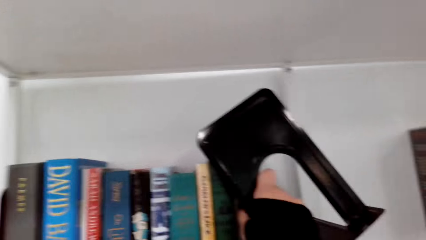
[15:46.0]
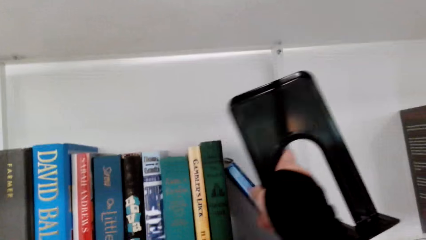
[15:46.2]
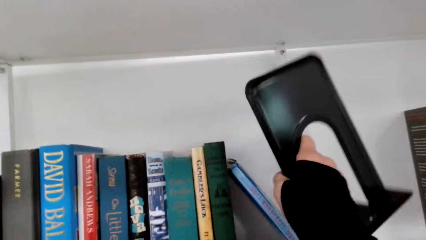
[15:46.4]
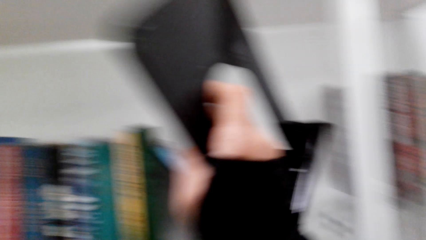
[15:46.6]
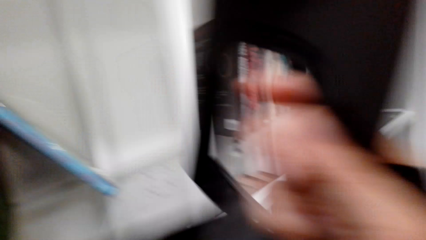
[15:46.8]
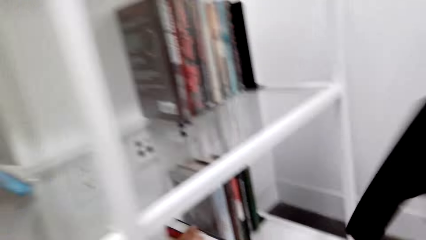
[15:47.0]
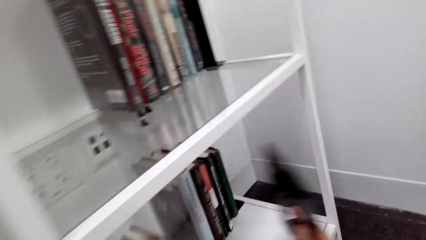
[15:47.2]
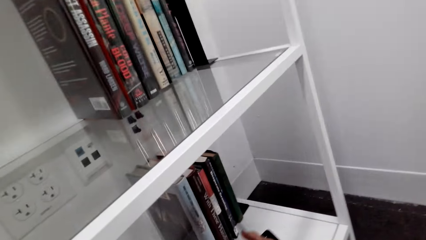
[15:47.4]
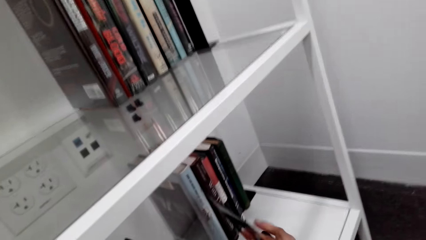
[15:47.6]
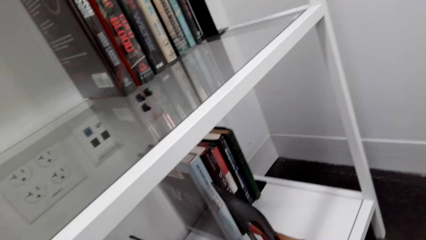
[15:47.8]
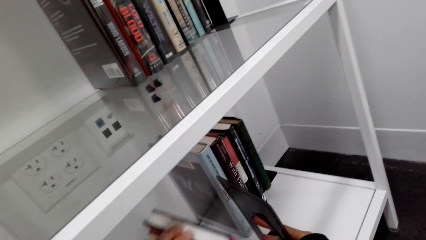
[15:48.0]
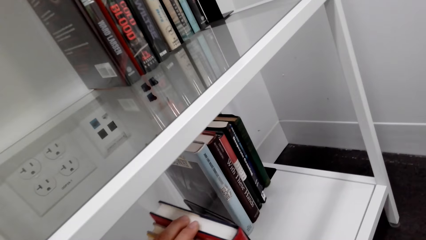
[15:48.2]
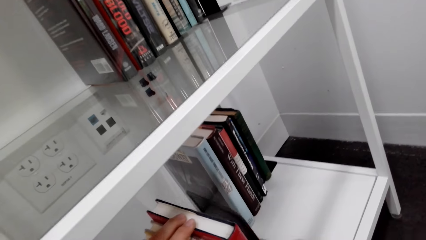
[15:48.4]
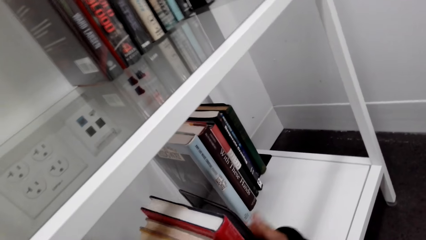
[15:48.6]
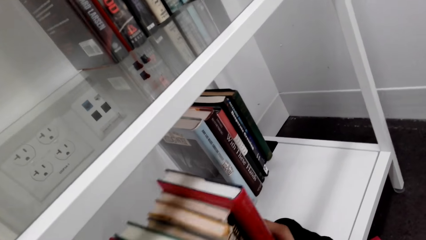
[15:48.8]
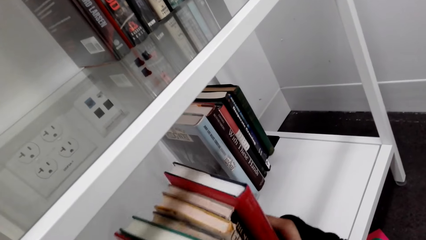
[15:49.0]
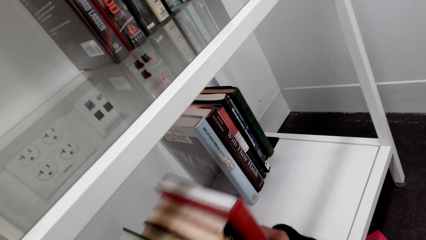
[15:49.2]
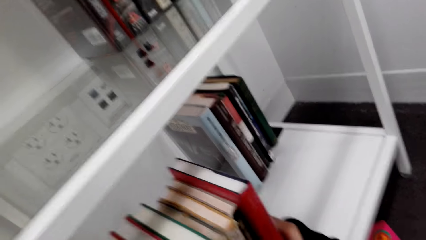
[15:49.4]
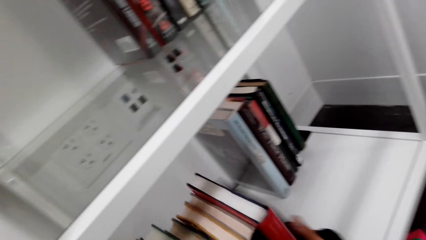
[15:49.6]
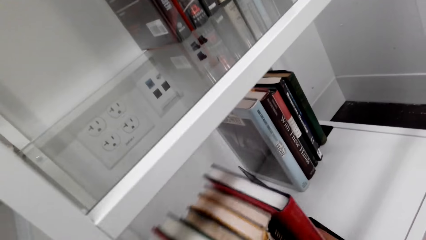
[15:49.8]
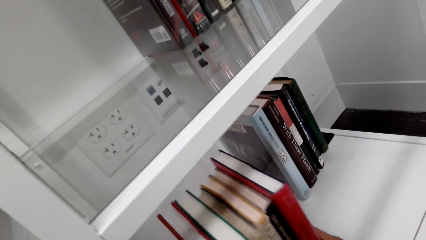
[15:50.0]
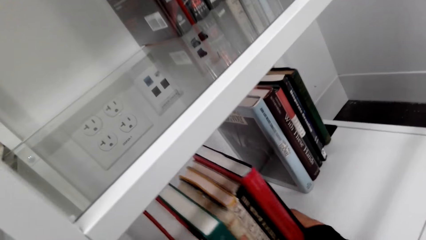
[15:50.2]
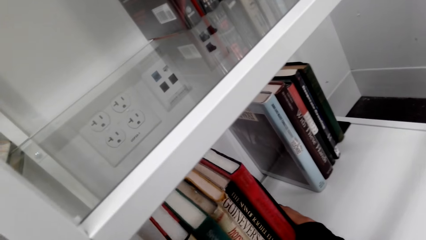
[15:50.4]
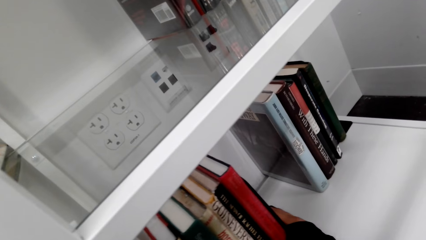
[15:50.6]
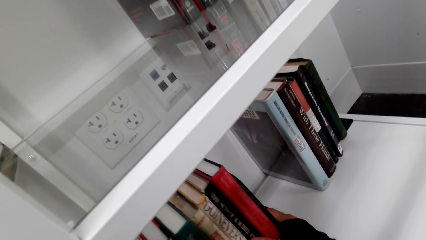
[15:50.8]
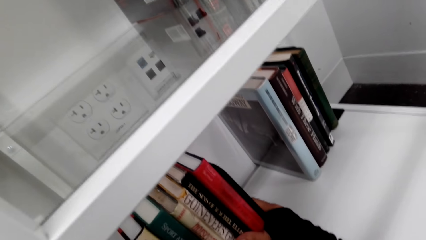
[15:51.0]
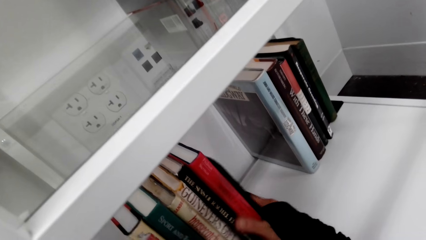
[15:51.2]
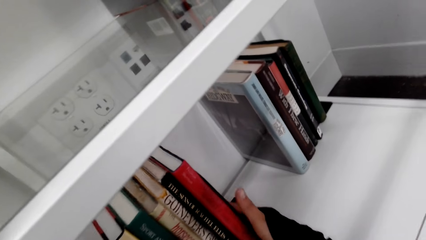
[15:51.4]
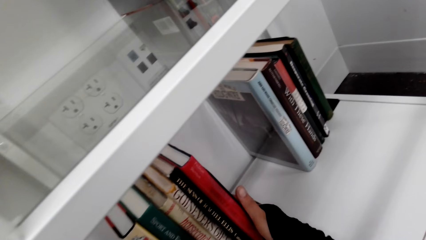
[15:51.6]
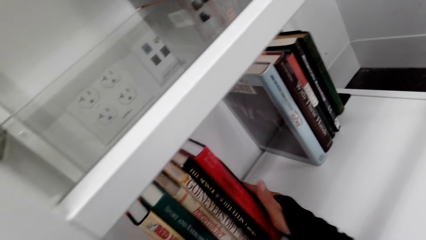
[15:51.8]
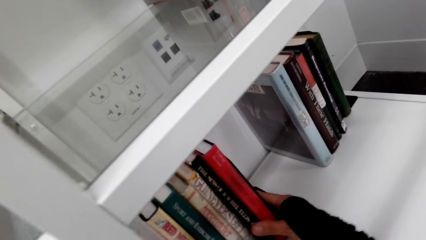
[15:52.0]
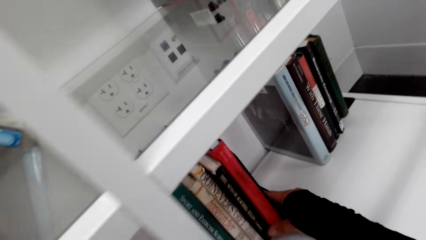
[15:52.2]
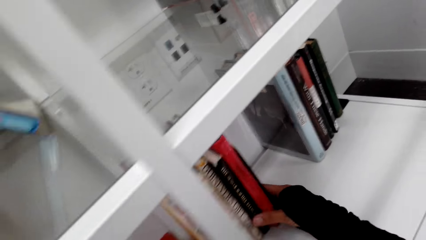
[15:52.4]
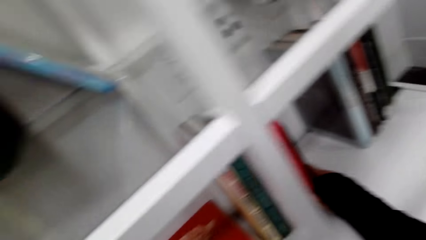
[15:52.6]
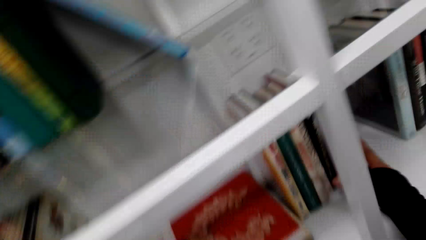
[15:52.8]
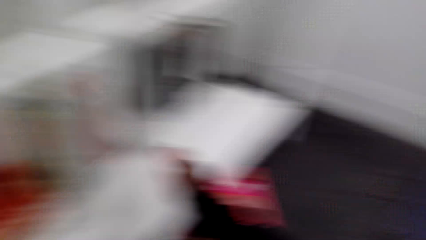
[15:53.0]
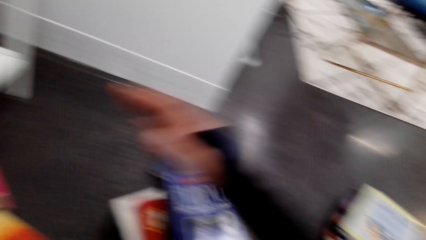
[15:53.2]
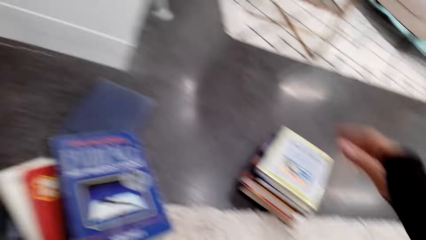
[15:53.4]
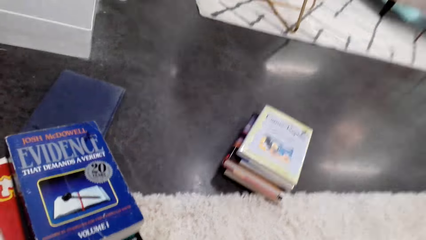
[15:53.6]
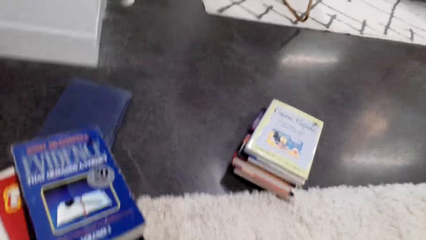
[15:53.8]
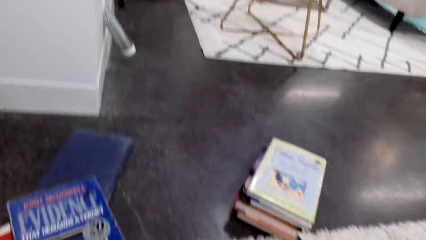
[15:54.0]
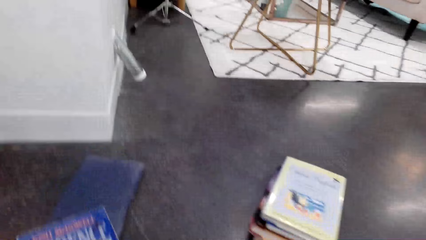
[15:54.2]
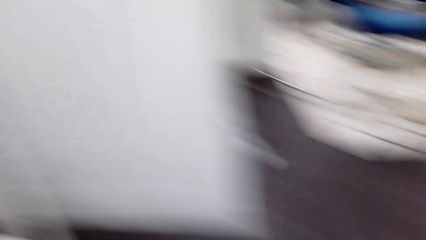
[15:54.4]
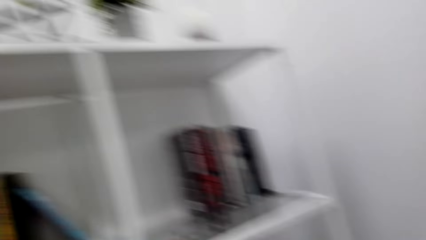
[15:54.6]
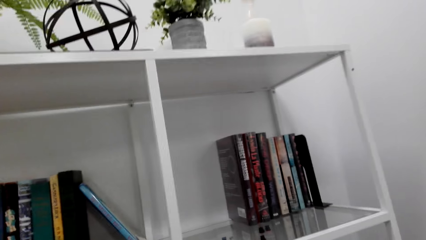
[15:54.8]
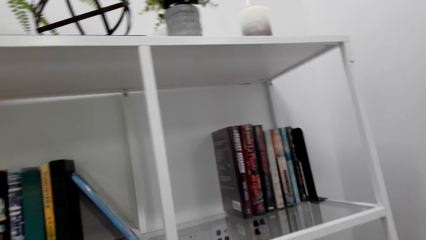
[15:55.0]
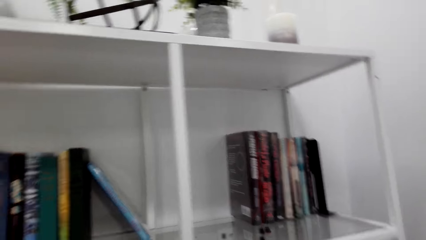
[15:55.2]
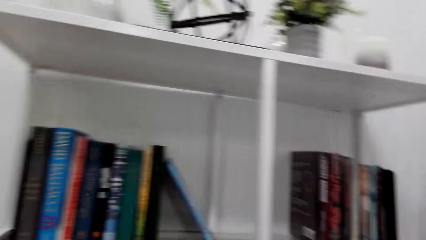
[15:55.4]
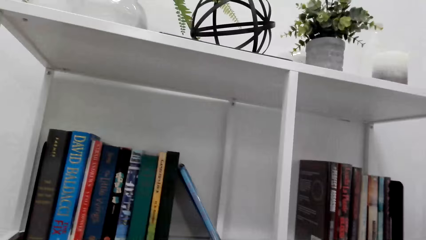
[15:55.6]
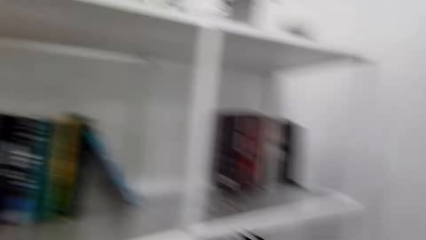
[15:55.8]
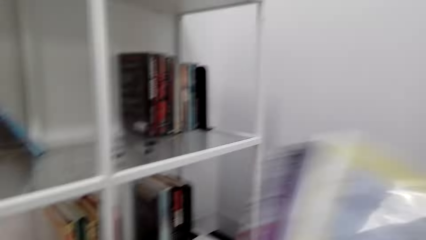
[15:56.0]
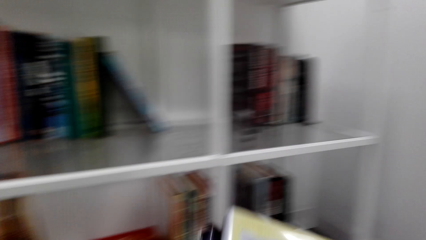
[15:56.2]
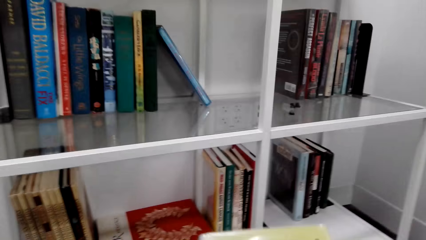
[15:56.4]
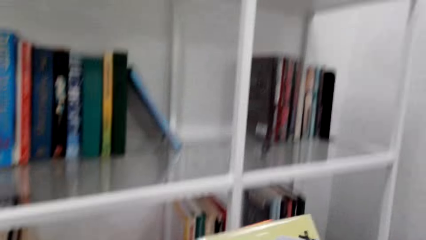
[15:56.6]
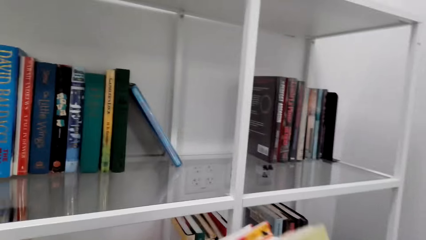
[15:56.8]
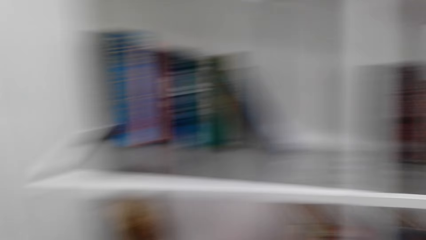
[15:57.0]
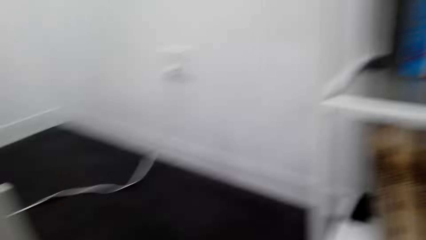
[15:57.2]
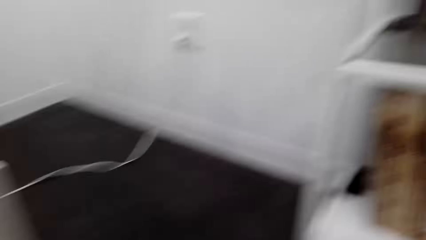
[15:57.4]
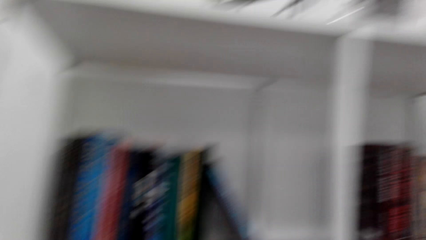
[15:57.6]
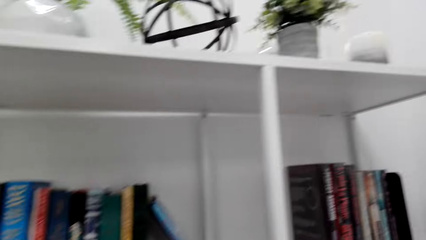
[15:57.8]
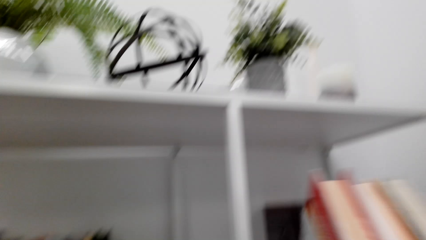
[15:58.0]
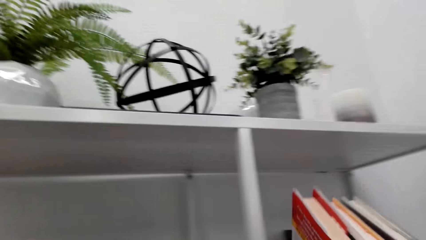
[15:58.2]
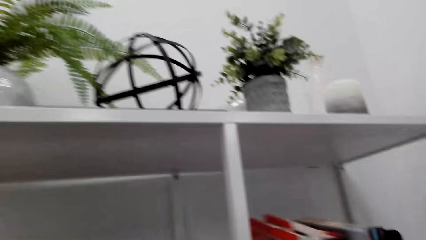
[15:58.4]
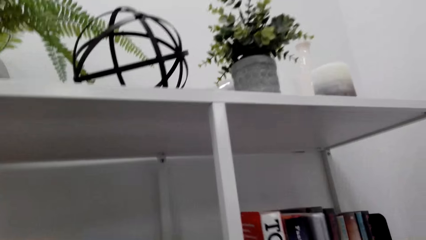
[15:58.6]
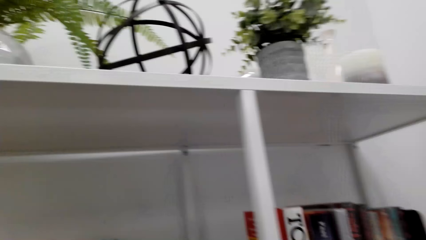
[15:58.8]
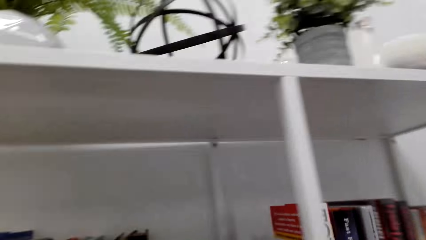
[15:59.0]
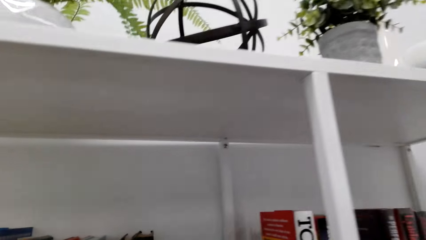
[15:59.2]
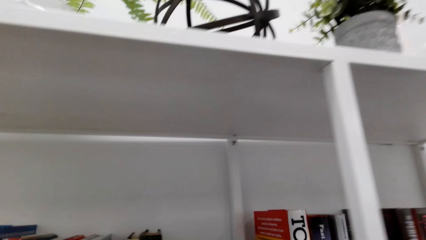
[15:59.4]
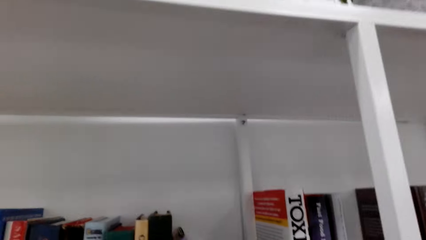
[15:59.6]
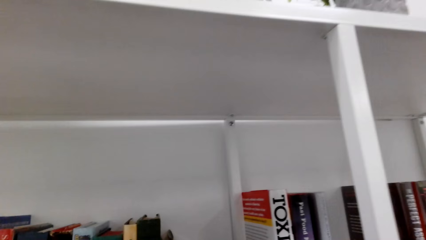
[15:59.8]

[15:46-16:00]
The camera wearer holds the book with the right hand. They hold the books with the metal book stand. They are putting a book holder on the books. They push the books in the shelf with both hands. They pick up a book with the right hand. They stare at the book. They put the books on the shelf.

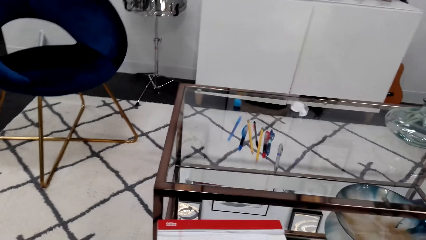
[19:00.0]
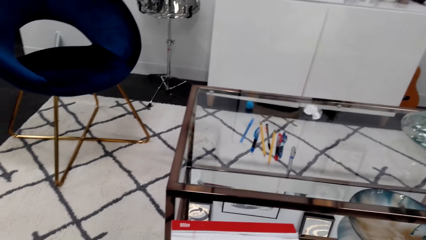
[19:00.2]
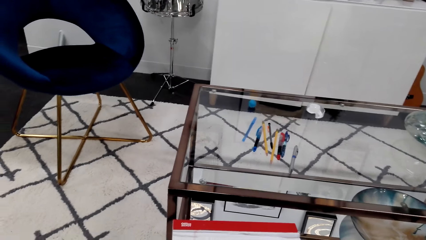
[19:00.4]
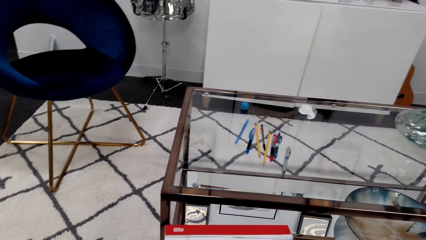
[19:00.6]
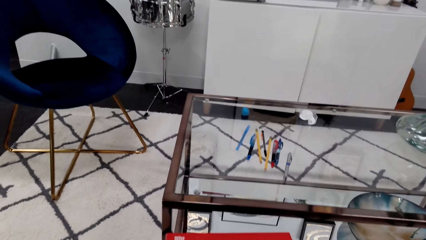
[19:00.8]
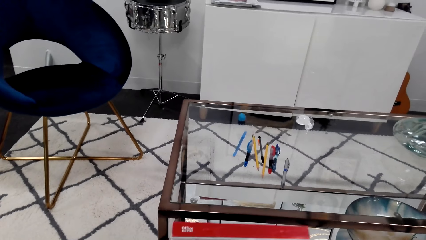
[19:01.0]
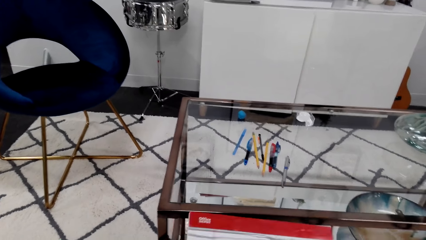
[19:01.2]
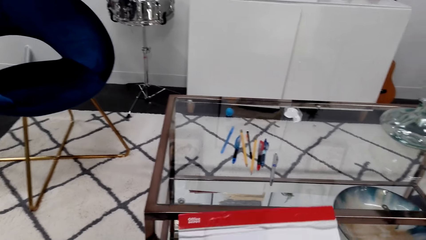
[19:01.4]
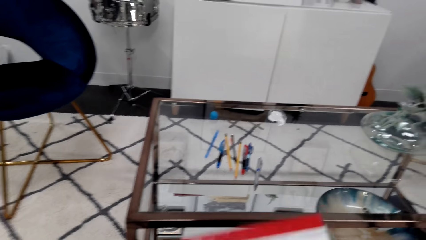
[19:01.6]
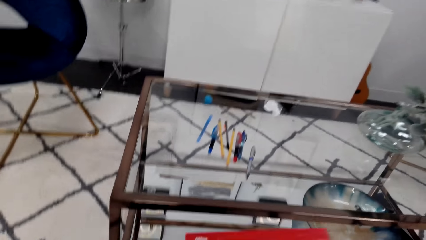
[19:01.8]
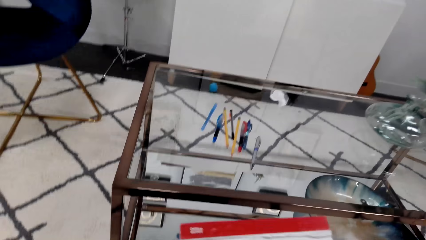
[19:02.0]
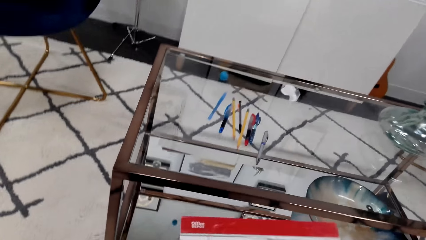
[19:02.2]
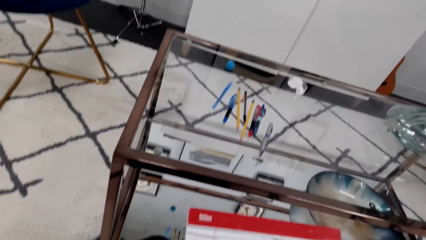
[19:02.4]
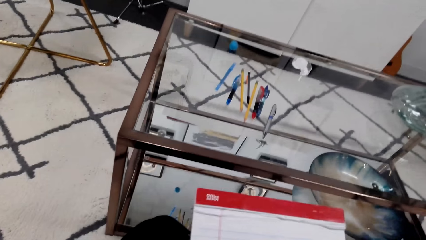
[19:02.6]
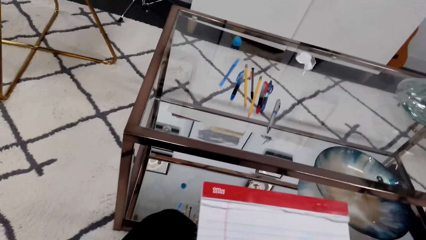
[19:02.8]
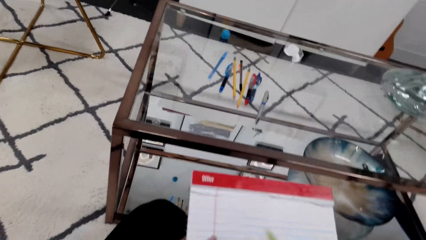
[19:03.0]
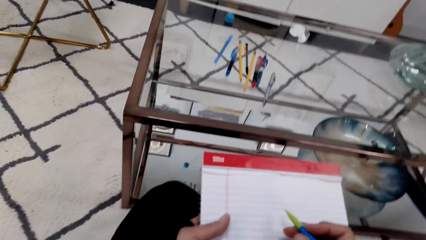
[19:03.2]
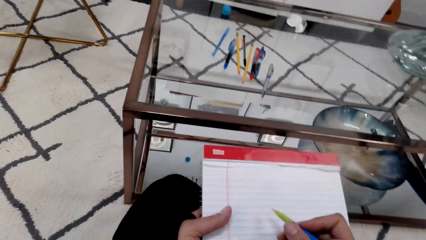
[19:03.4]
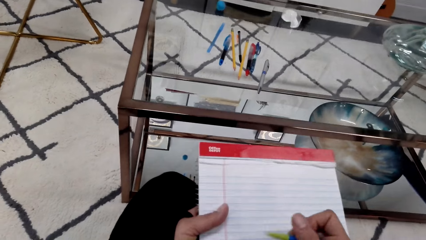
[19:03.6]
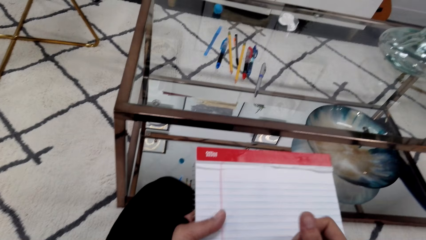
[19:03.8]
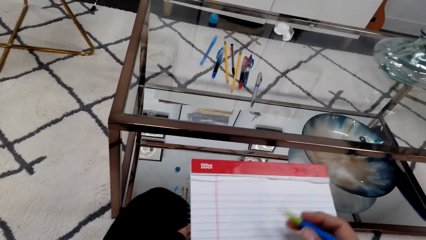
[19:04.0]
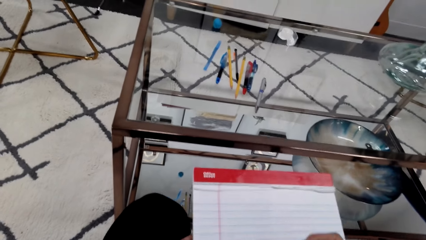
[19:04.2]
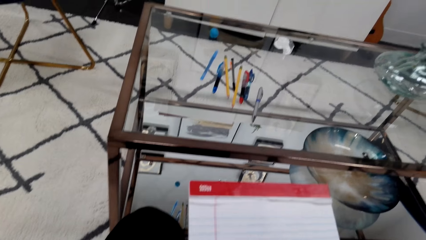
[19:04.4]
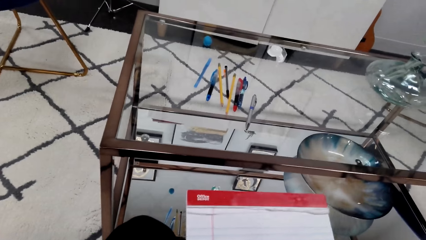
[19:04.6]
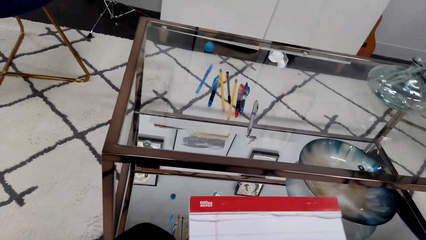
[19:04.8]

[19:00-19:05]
The camera wearer picks up the book.
